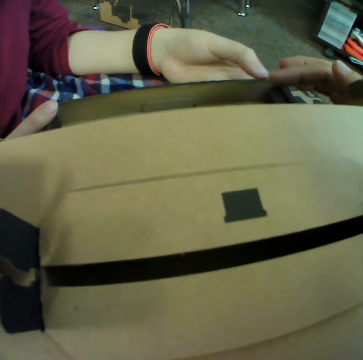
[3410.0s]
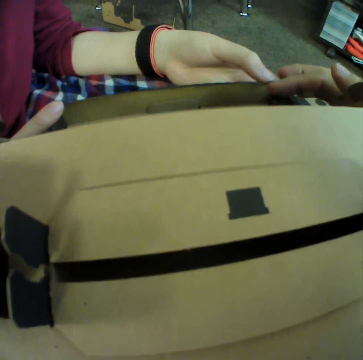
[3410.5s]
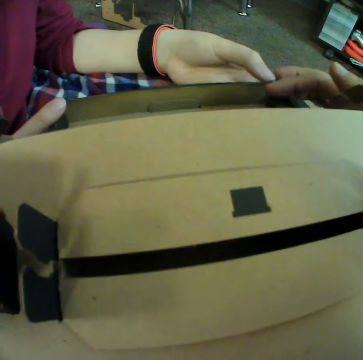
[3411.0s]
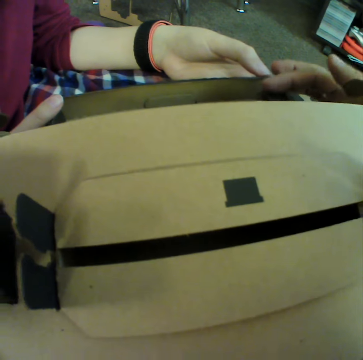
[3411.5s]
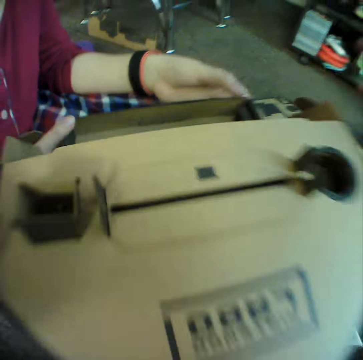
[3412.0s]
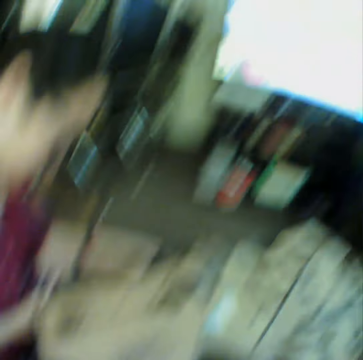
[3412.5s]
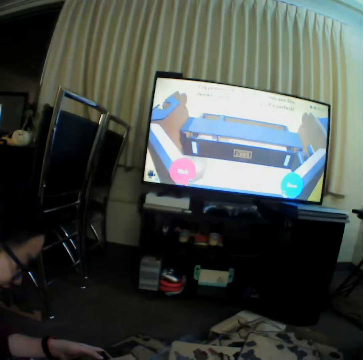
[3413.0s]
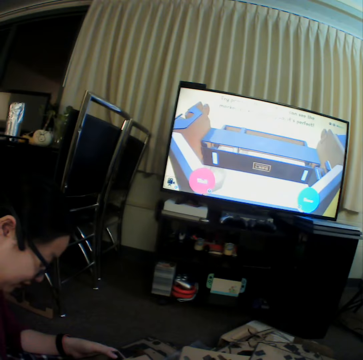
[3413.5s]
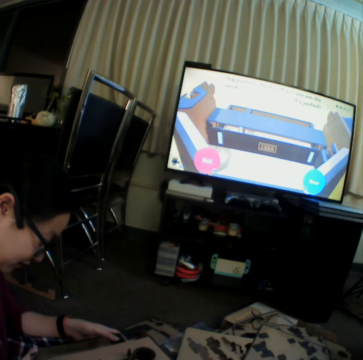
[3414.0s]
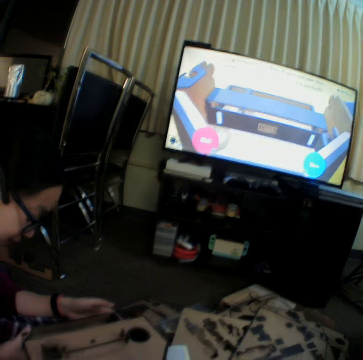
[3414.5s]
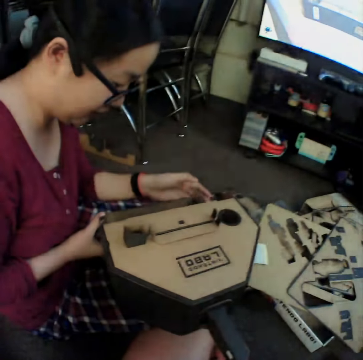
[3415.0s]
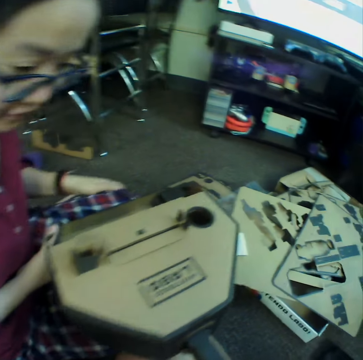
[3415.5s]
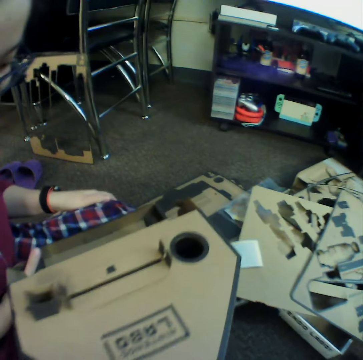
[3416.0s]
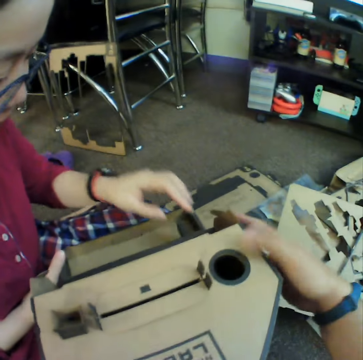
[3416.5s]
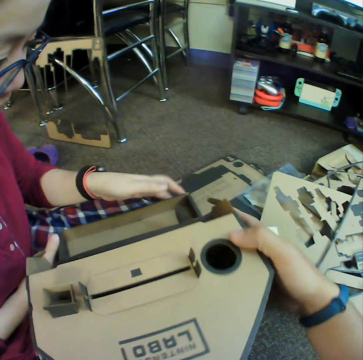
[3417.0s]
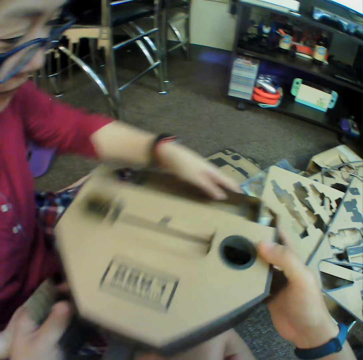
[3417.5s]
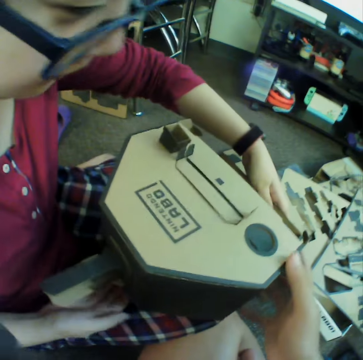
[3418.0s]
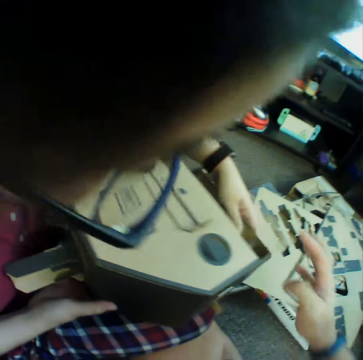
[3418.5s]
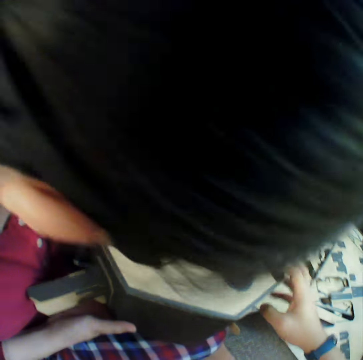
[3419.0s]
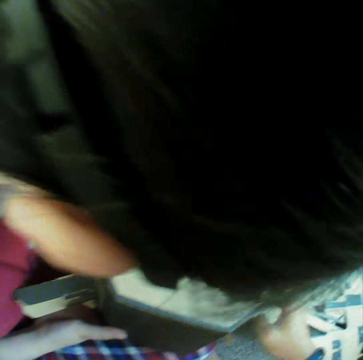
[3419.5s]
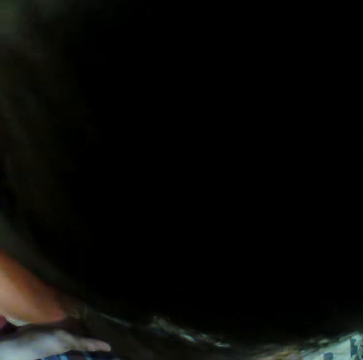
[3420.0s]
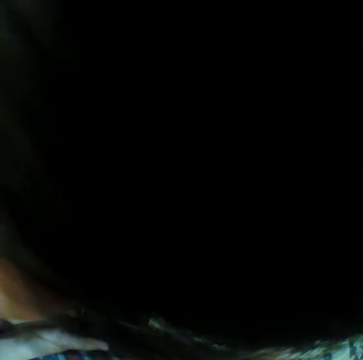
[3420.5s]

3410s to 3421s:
The camera wearer fixes the box. They talk to a woman. They remove their hand from the bigger piece. They watch television. They stare at the box. They help the woman turn the bigger piece of the puzzle. They adjust the position of the box. They inspect the box with the woman.

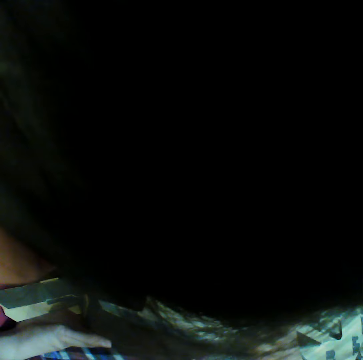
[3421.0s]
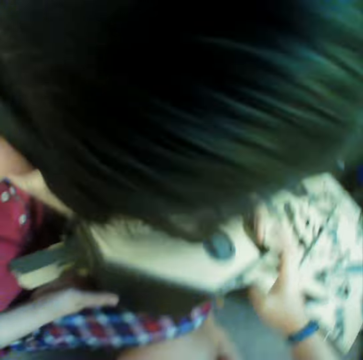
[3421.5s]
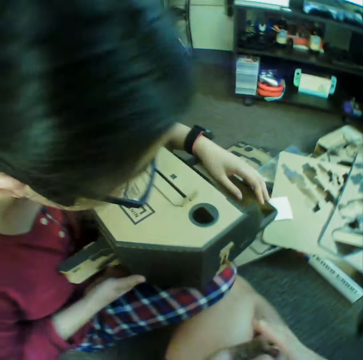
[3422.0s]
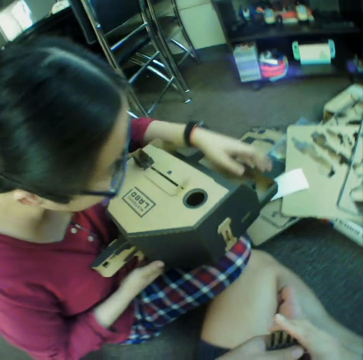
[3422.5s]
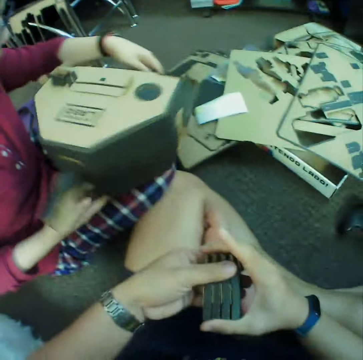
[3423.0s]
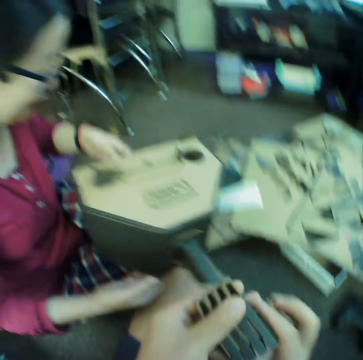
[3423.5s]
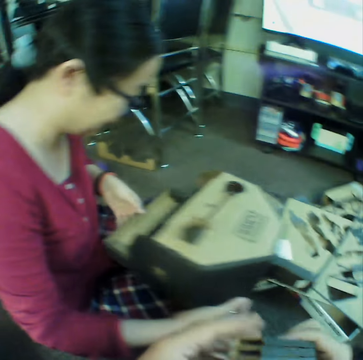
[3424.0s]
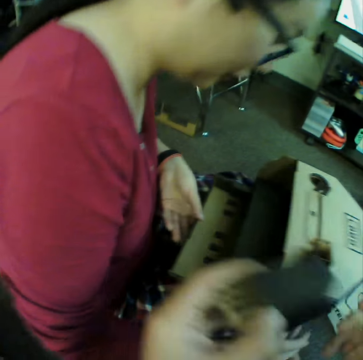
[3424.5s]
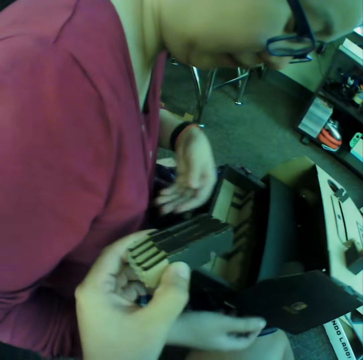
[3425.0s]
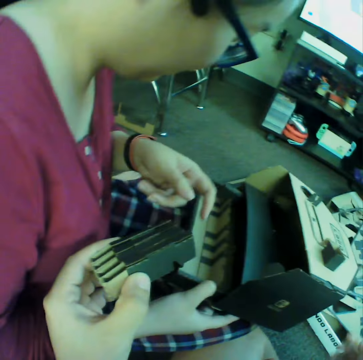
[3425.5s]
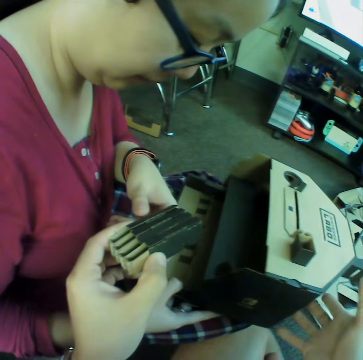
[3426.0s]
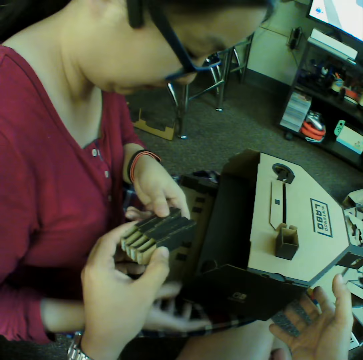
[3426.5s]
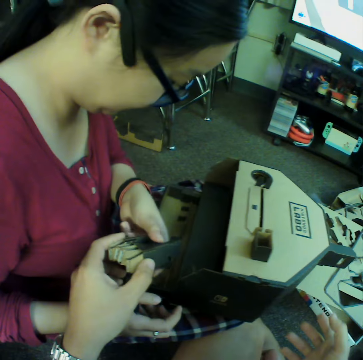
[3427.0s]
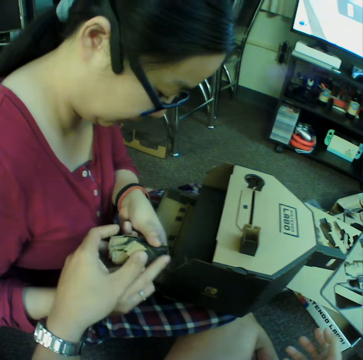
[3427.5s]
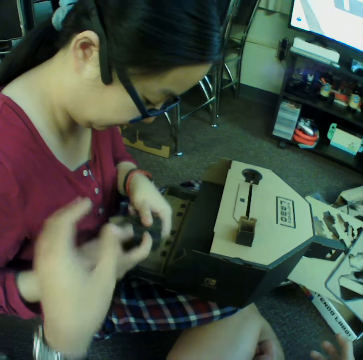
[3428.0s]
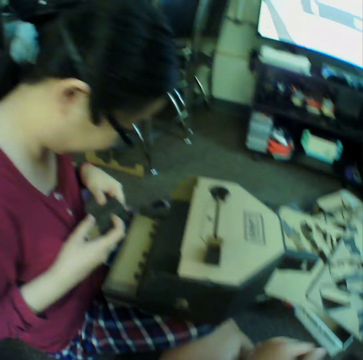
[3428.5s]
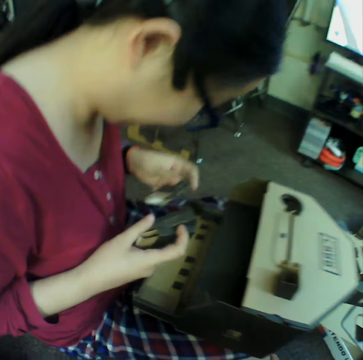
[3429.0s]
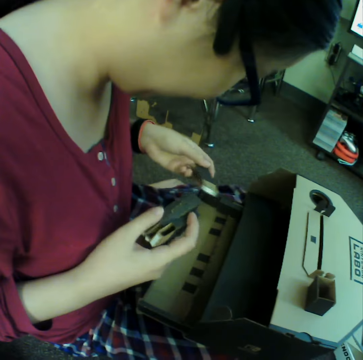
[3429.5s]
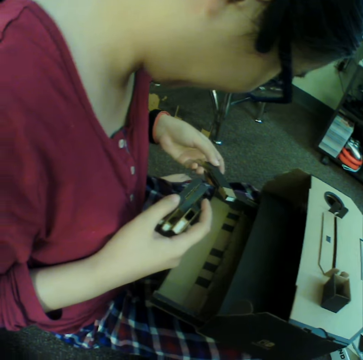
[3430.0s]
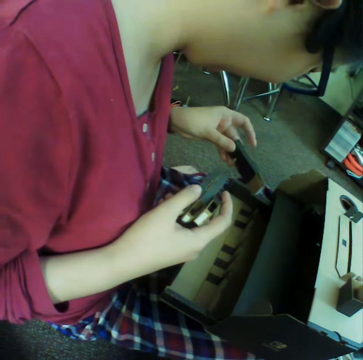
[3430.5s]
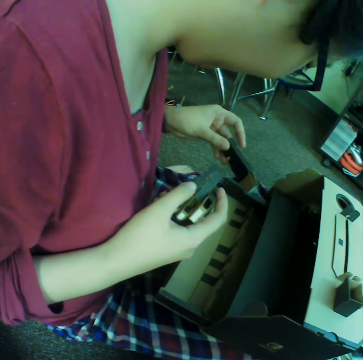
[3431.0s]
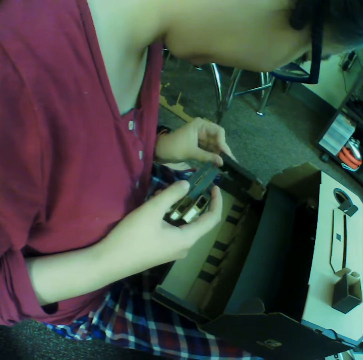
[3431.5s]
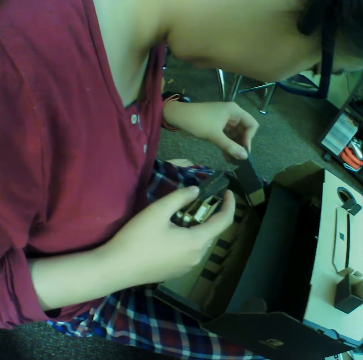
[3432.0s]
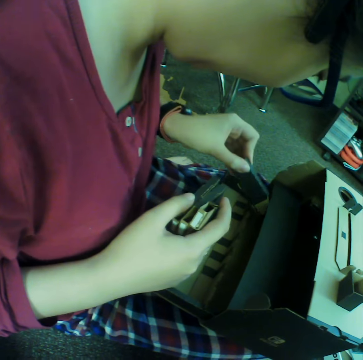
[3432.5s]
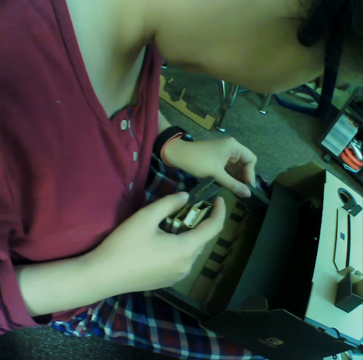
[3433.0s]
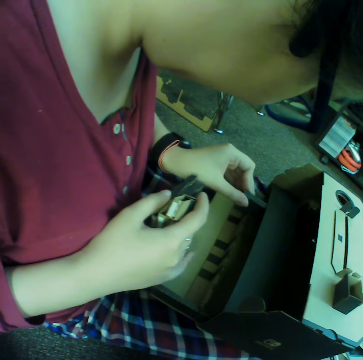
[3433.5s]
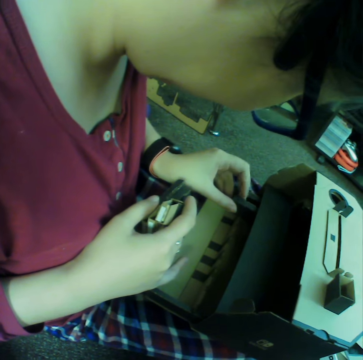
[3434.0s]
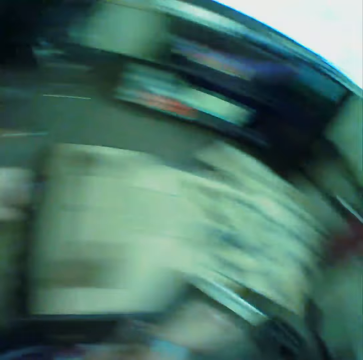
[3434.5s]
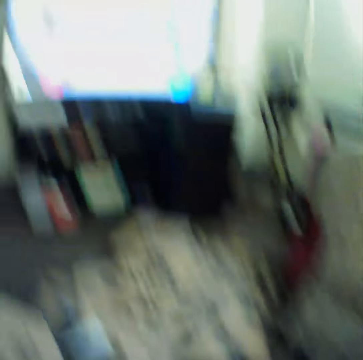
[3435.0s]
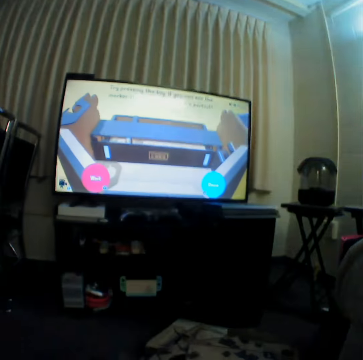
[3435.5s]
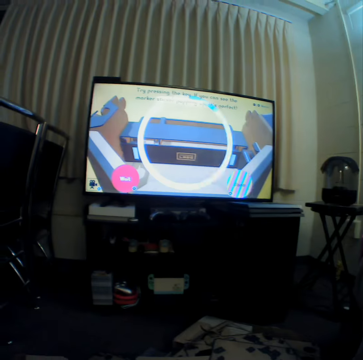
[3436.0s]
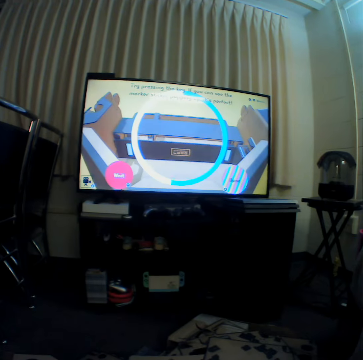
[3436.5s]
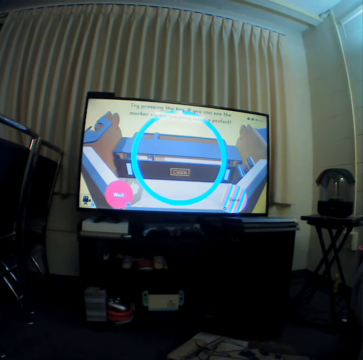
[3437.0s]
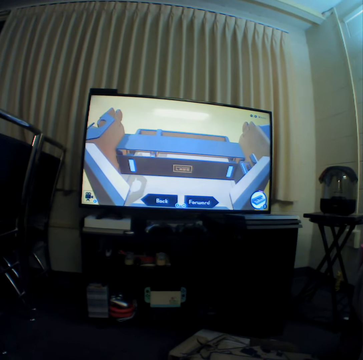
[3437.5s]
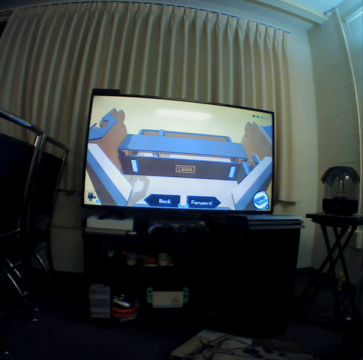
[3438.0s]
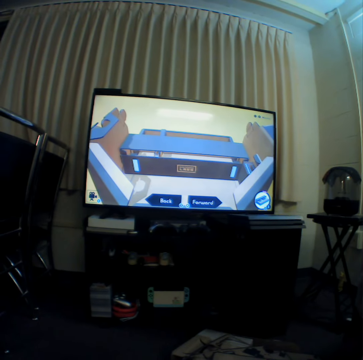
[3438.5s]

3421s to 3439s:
The camera wearer removes their hand from the bigger piece. A woman adjusts the position of the box. The camera wearer talks to the woman. They hand the small pieces to the woman. The woman inspects the pieces. The woman inserts the piece into the larger piece of the puzzle. The woman places the pieces in the box. The camera wearer watches television. They pick up the console.

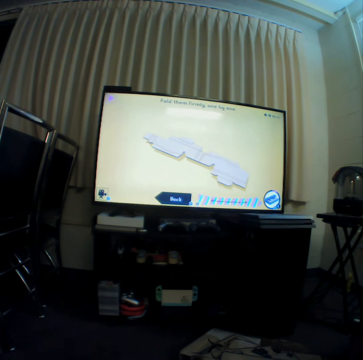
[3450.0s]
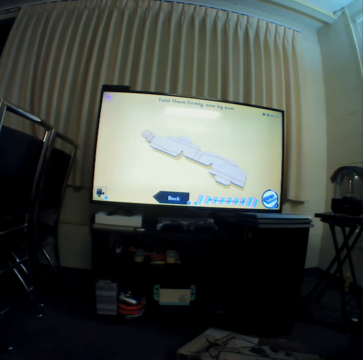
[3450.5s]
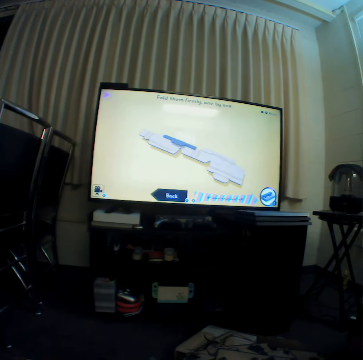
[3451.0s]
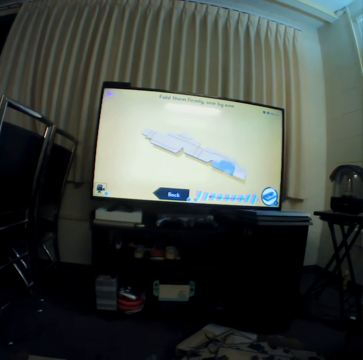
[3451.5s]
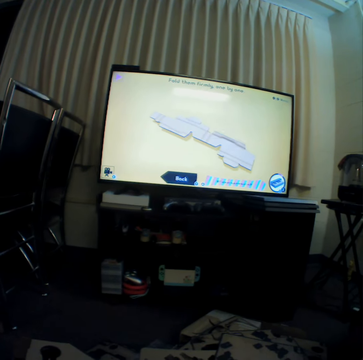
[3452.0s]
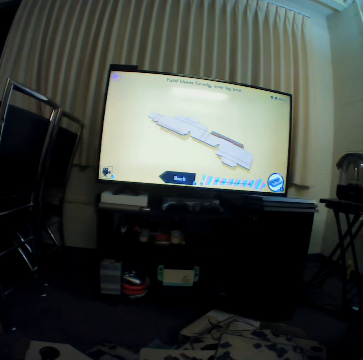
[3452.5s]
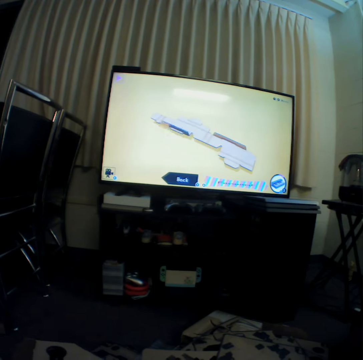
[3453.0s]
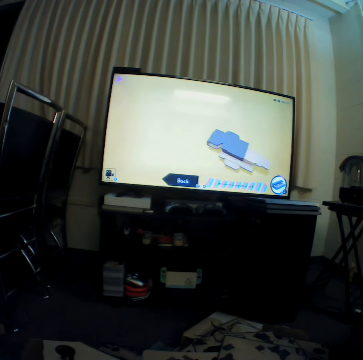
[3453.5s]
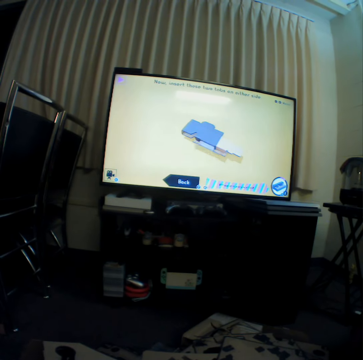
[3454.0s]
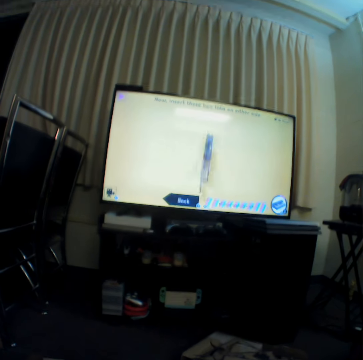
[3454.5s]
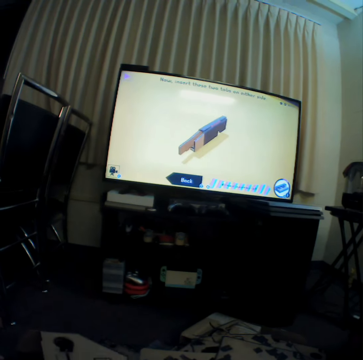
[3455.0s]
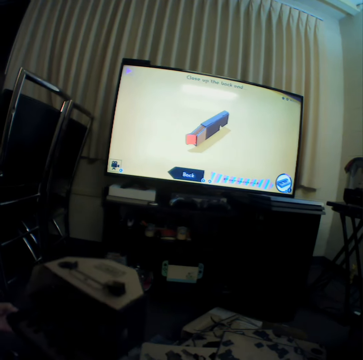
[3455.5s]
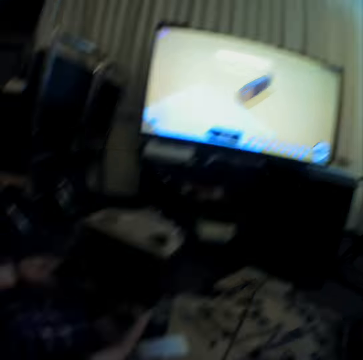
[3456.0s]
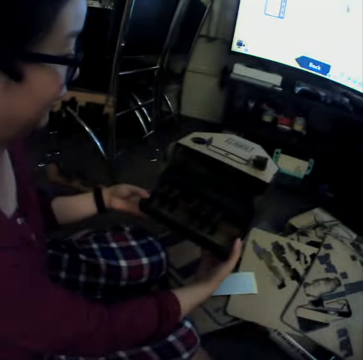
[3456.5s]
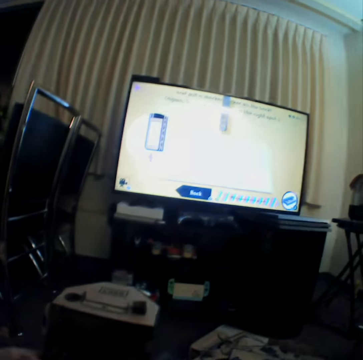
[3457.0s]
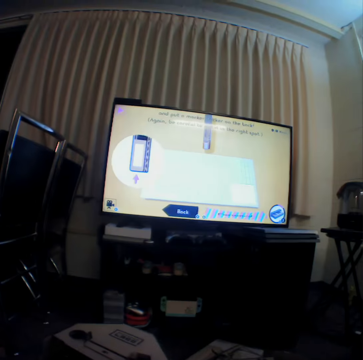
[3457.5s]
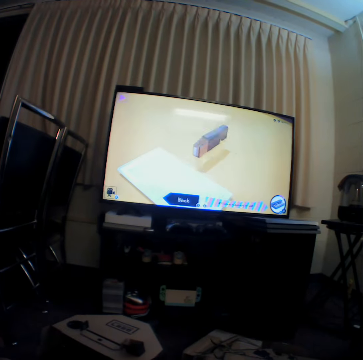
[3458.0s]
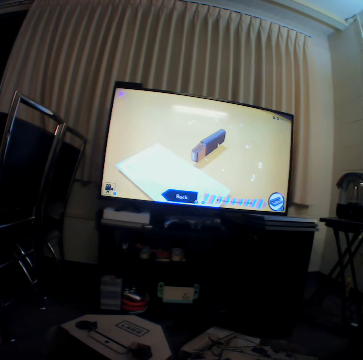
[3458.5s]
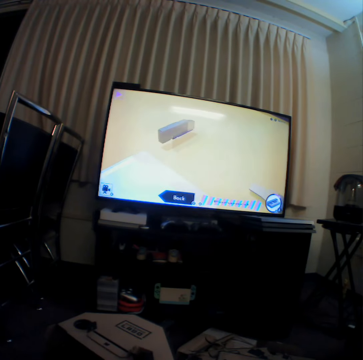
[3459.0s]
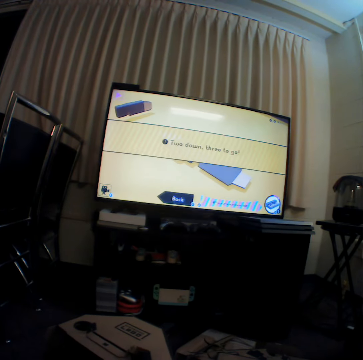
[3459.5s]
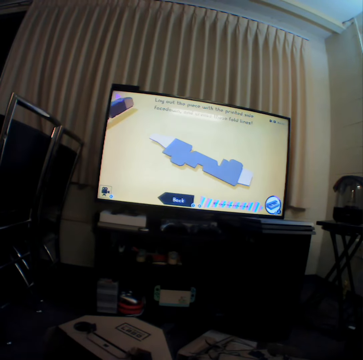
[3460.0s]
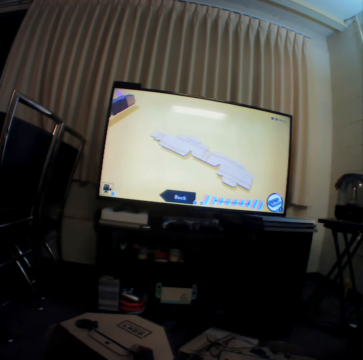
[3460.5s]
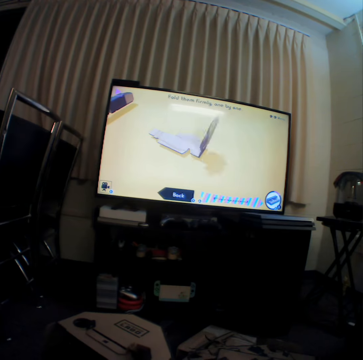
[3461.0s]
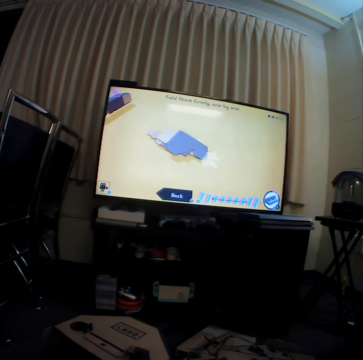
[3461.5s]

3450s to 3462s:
The camera wearer talks to a woman. They watch television.
